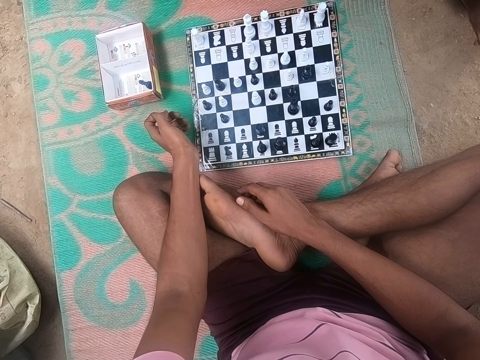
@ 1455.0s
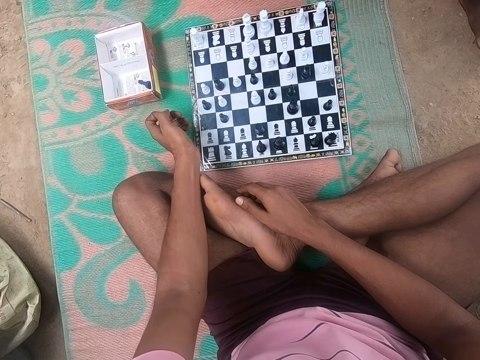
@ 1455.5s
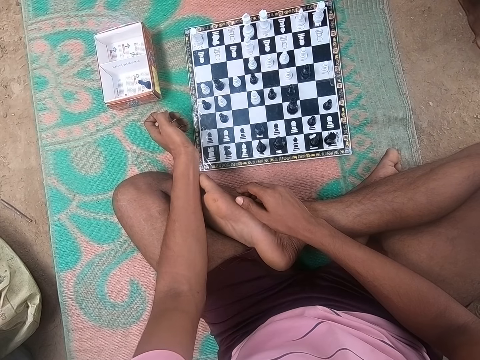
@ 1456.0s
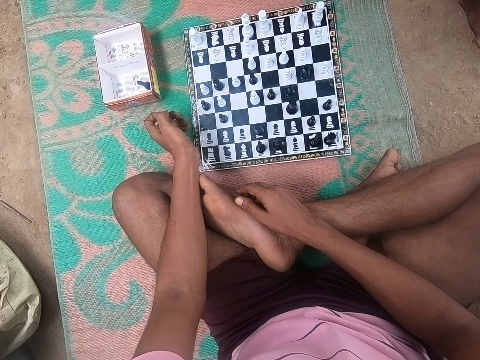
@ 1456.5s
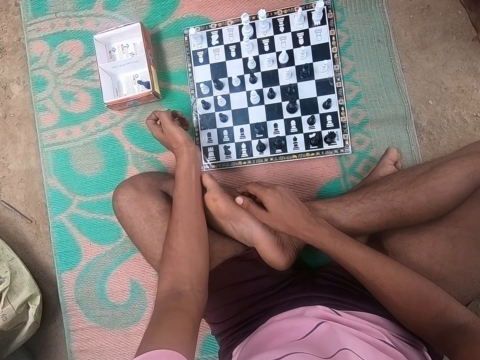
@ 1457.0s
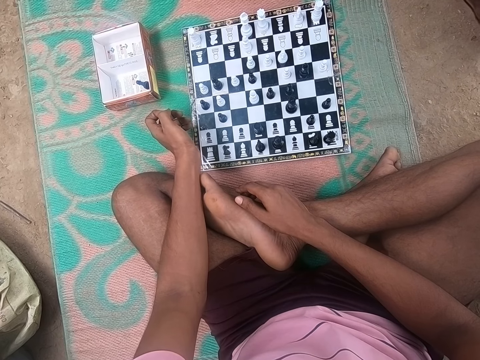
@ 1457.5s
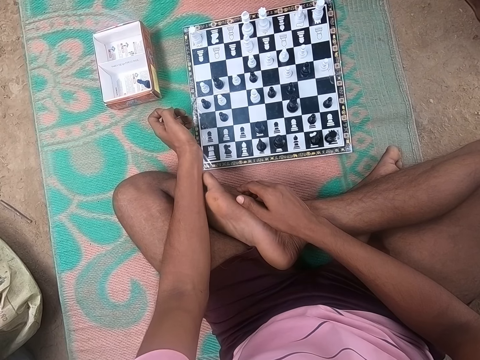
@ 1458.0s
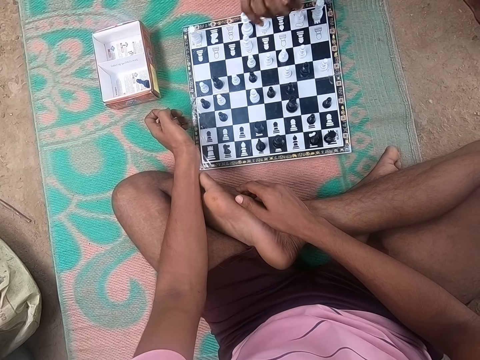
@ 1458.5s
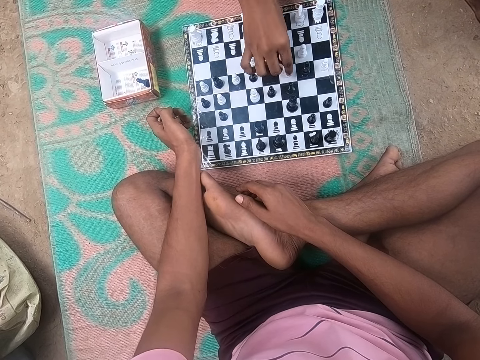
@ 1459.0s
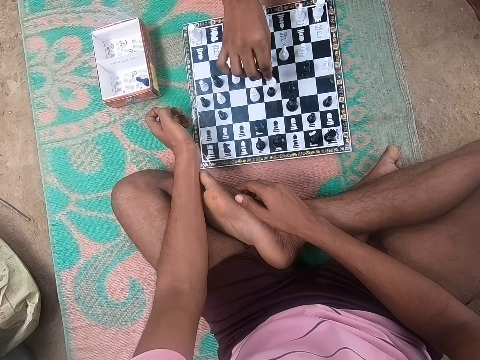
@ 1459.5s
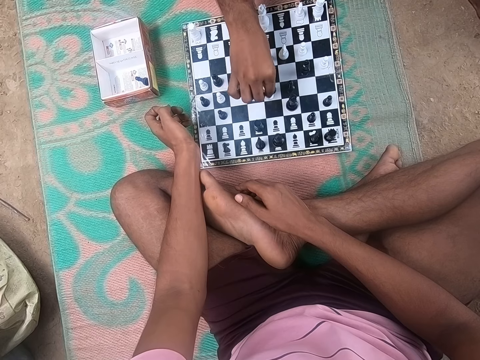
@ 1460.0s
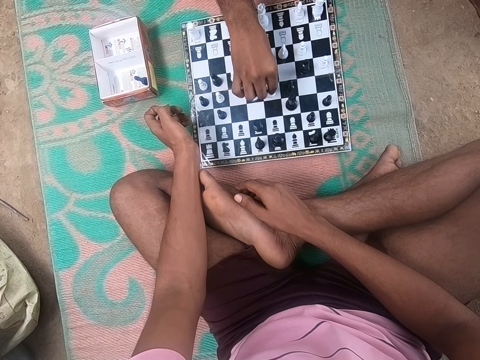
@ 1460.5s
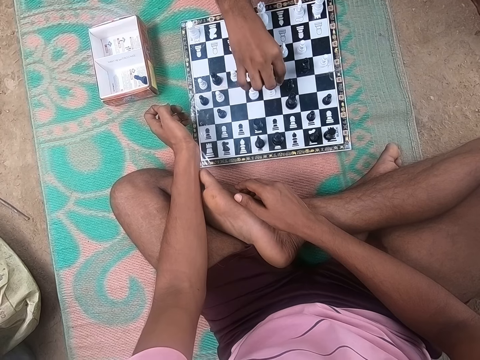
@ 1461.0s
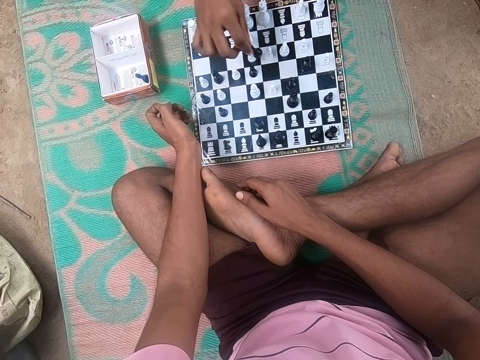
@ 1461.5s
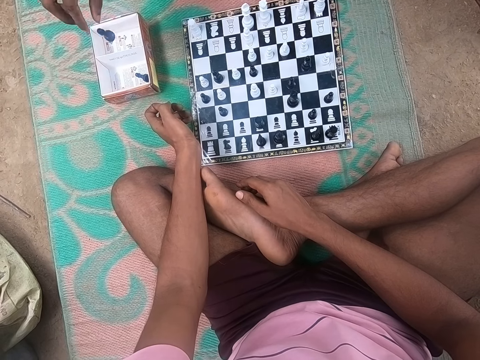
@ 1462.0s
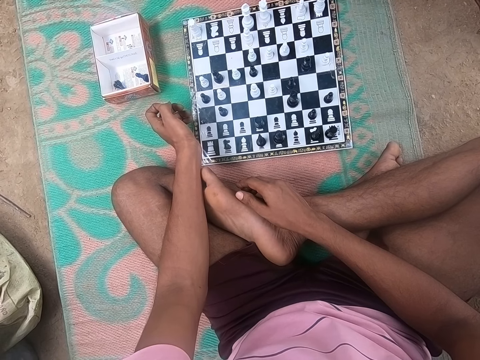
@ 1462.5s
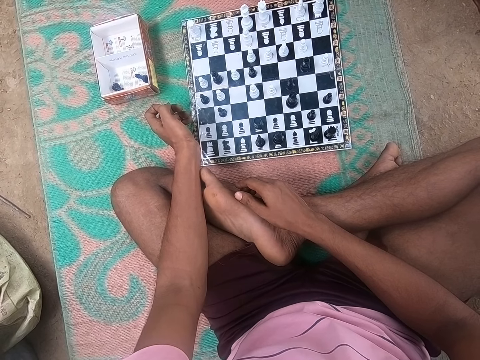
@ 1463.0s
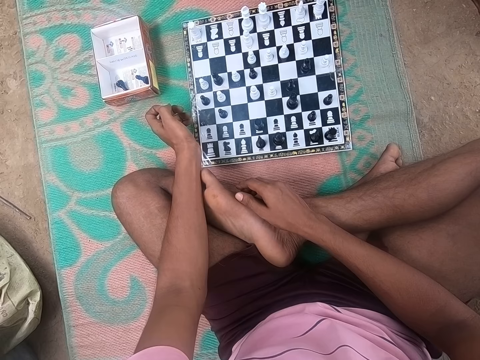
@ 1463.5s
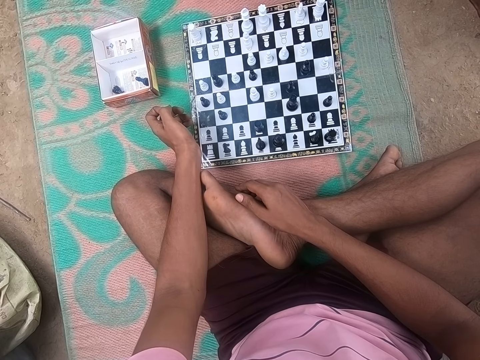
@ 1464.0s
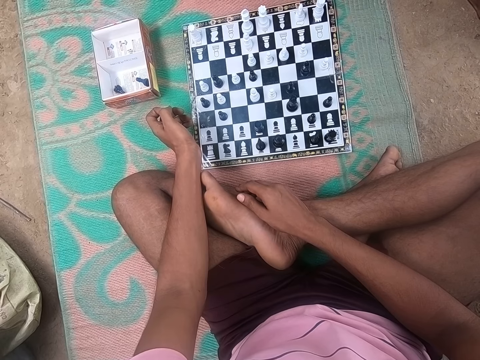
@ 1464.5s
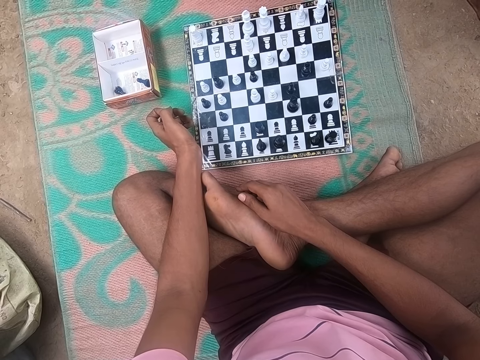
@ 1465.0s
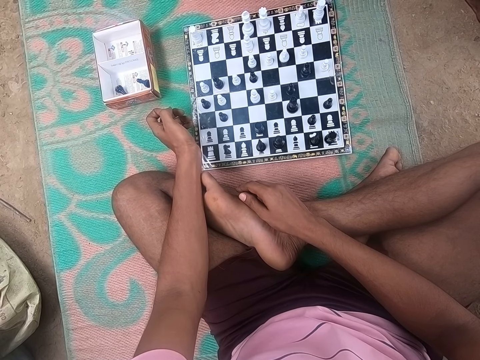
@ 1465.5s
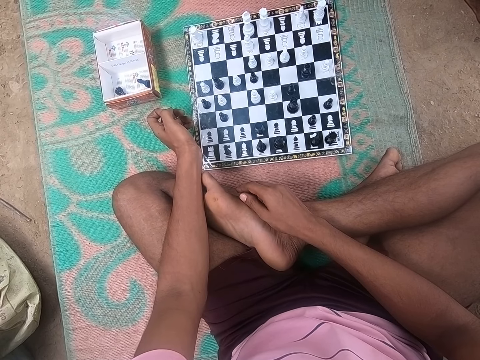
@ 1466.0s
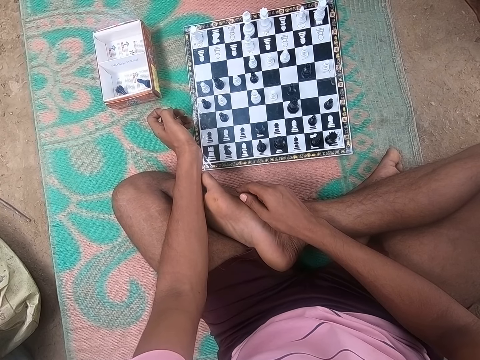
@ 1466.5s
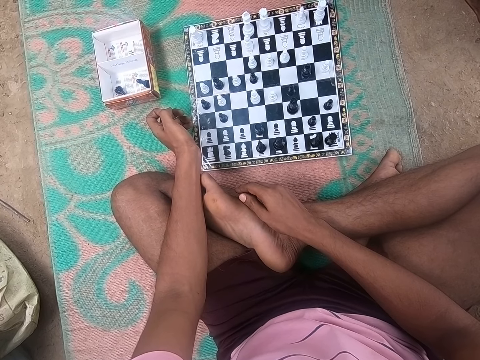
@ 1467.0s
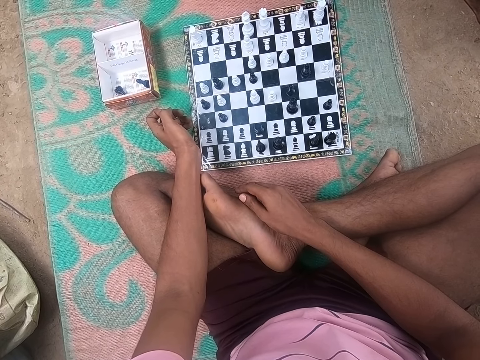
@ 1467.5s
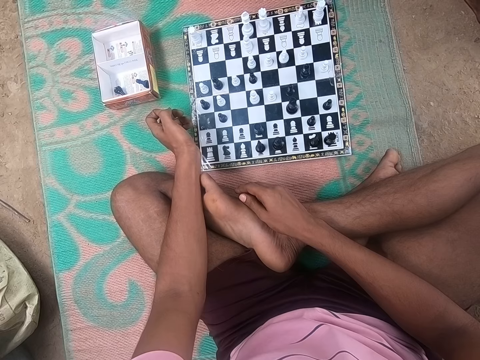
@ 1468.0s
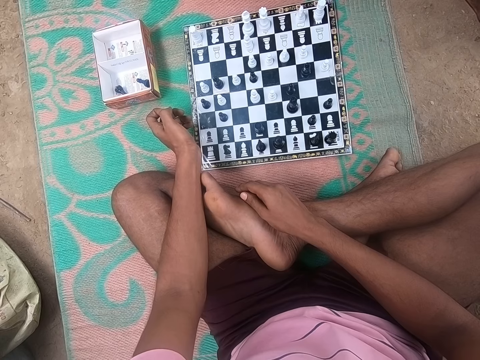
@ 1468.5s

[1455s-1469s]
A man plays chess. The man picks up a chess piece and drops the piece in the box. The camera wearer drops the chess piece in a box. The man looks around the chess board. The camera wearer looks around the chess board.

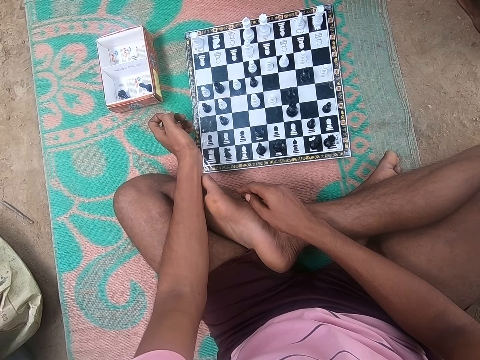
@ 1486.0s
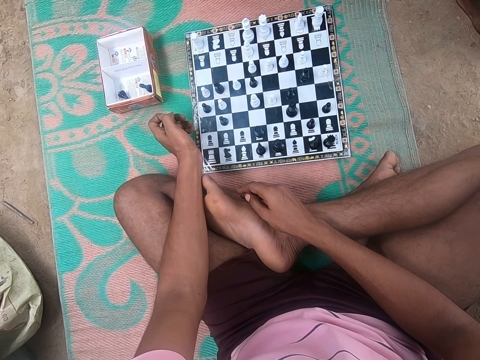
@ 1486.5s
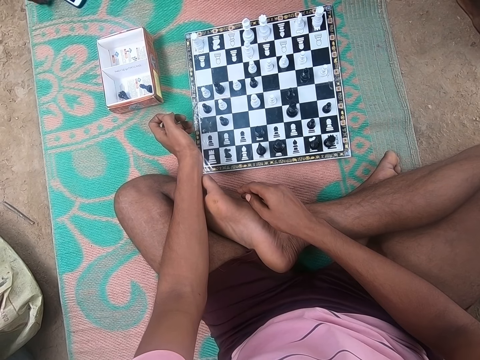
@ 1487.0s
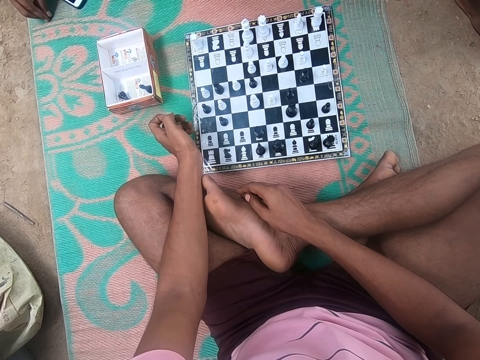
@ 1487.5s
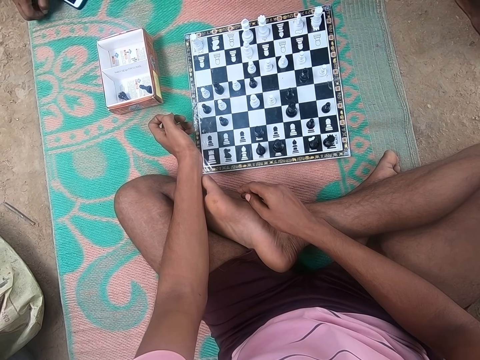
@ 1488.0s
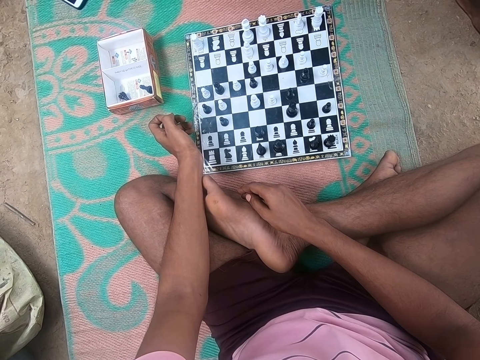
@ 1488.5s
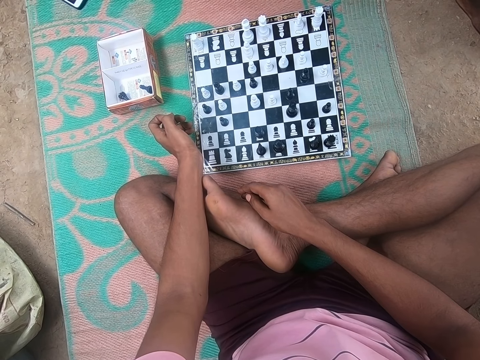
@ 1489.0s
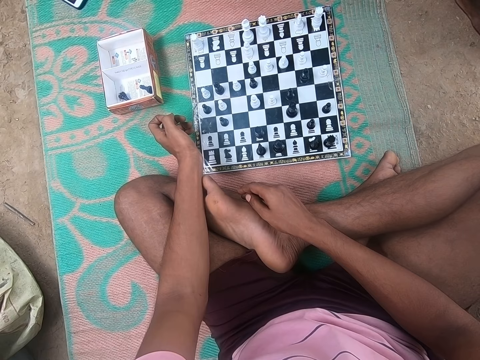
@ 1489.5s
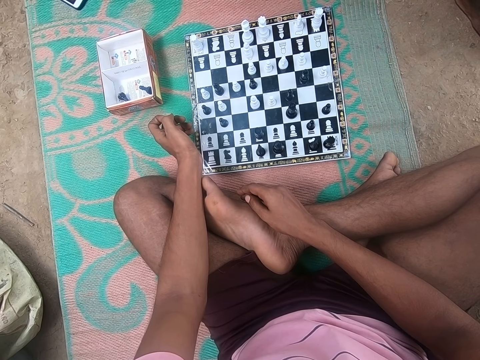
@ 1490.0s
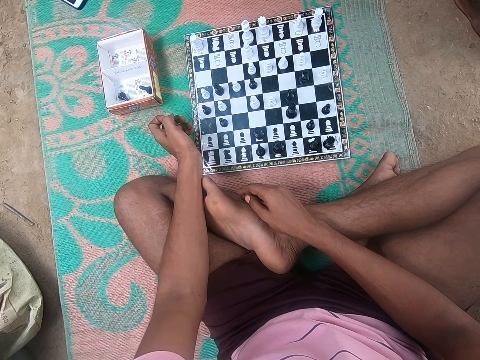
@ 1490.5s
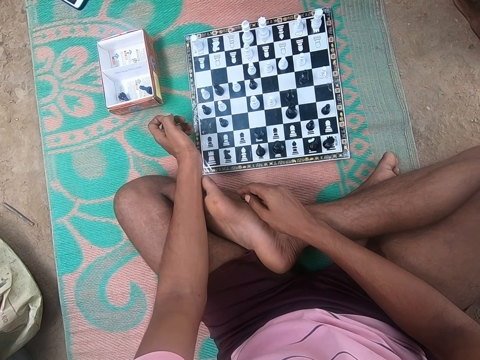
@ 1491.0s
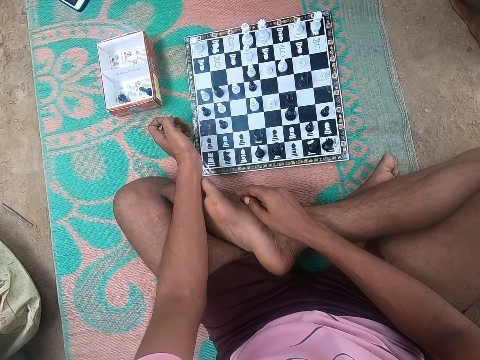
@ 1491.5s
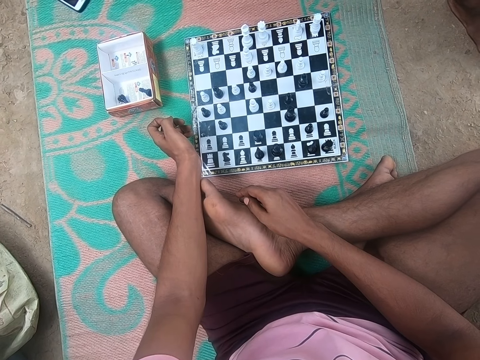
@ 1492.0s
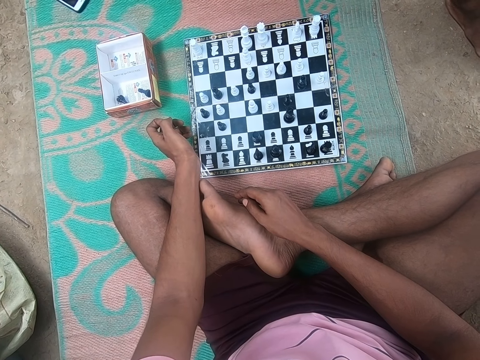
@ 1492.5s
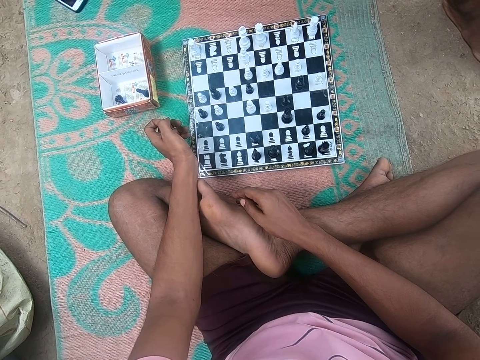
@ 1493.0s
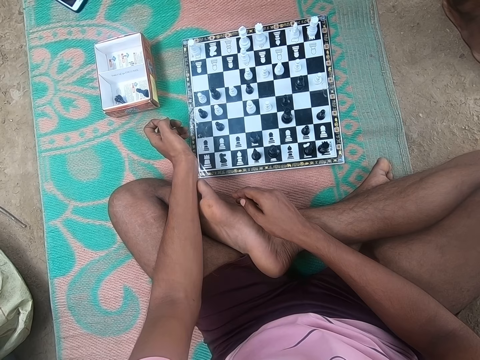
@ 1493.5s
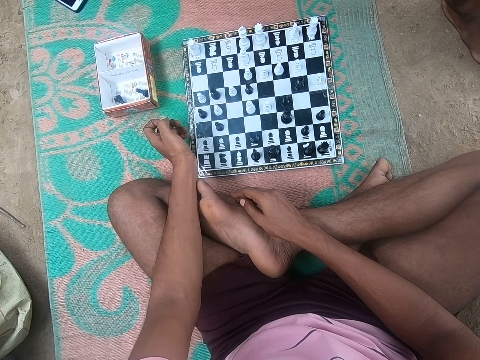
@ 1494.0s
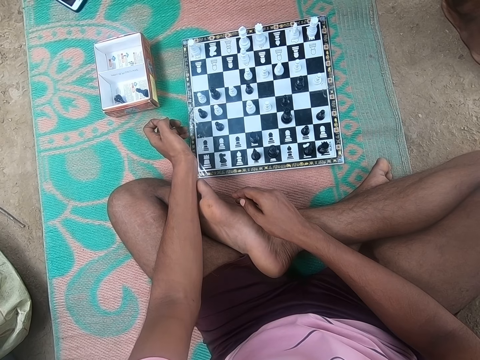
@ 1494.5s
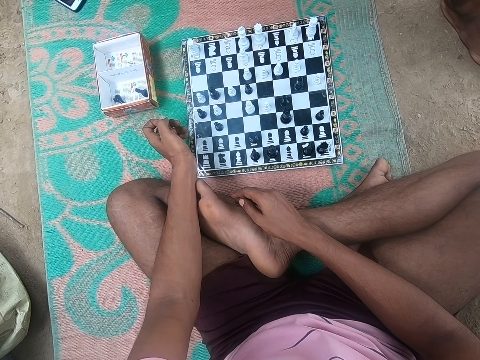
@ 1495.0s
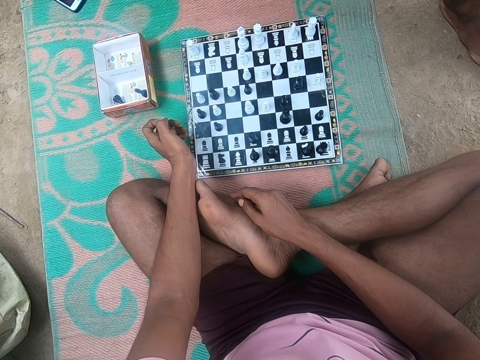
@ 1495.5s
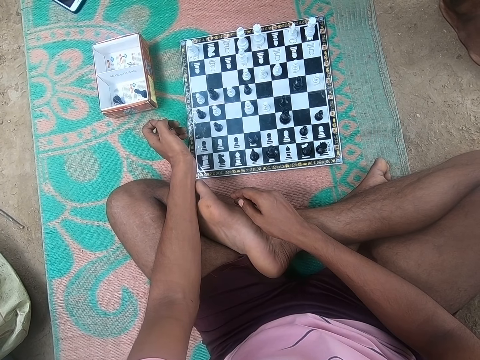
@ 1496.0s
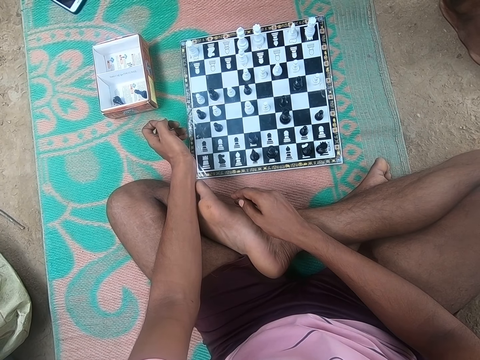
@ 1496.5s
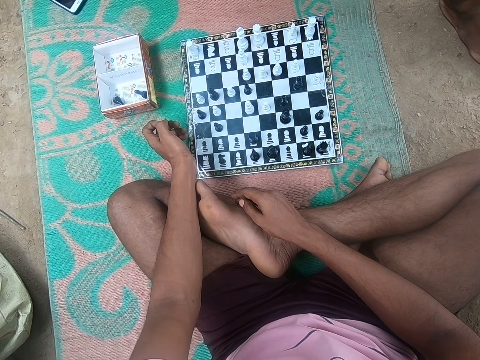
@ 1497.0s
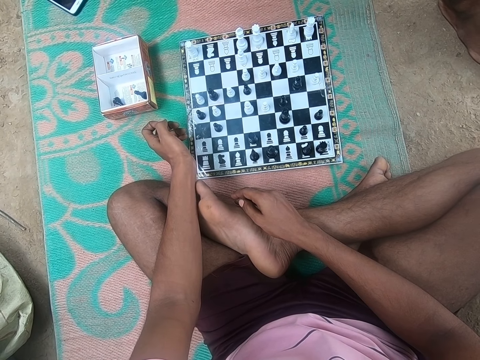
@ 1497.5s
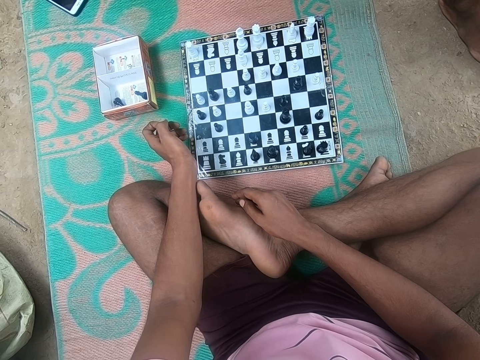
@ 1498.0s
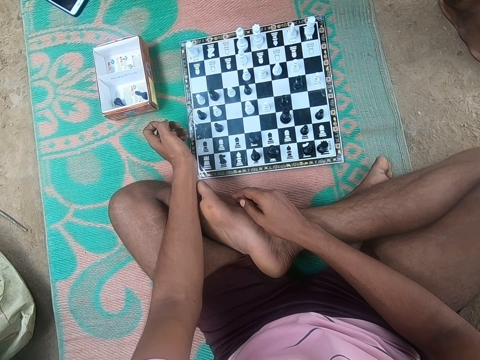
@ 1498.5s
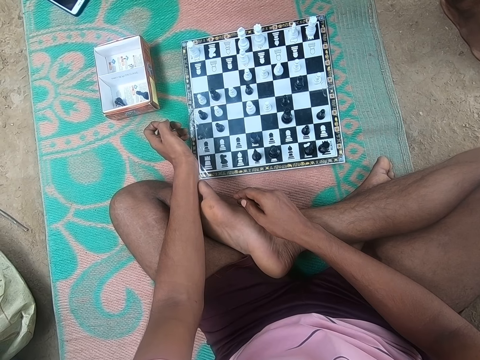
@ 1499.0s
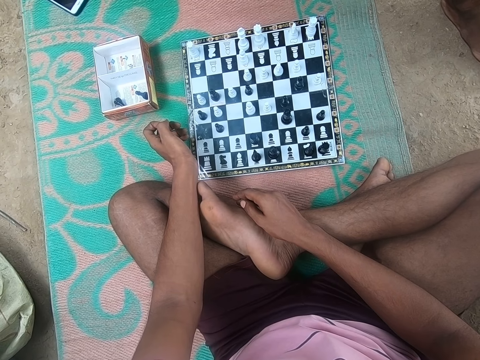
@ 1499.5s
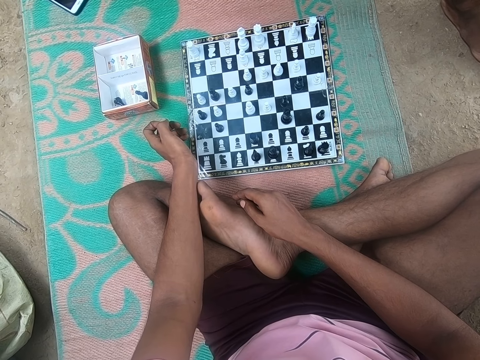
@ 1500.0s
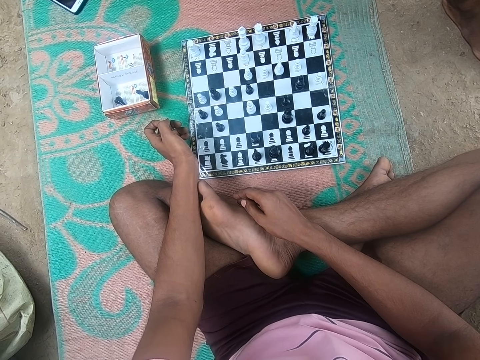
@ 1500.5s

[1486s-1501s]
A man picks up something.
